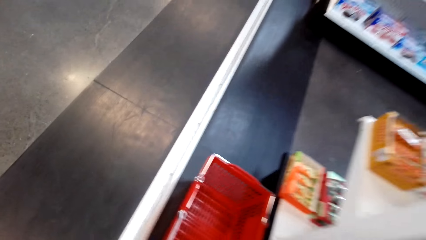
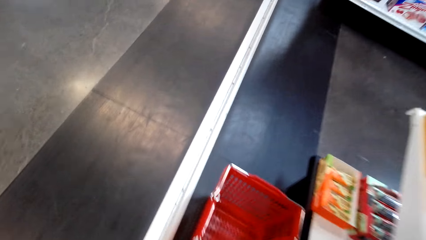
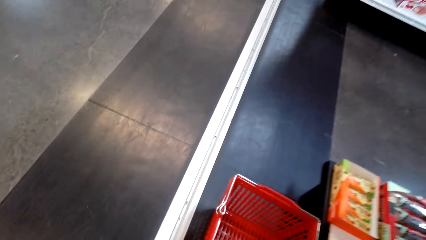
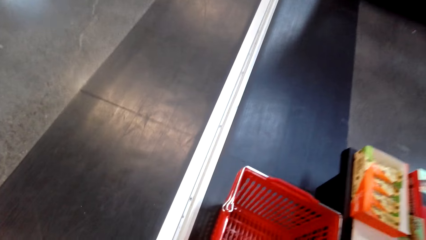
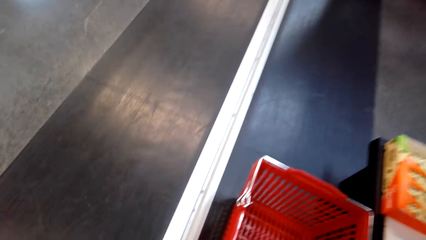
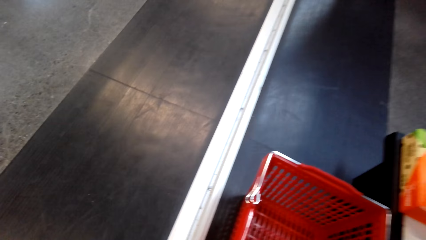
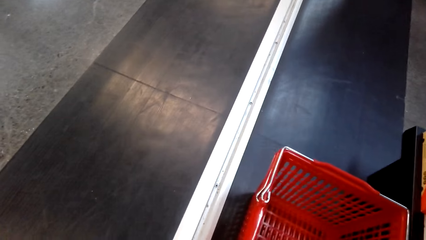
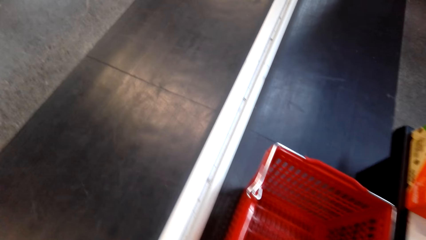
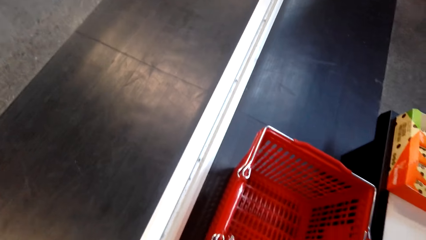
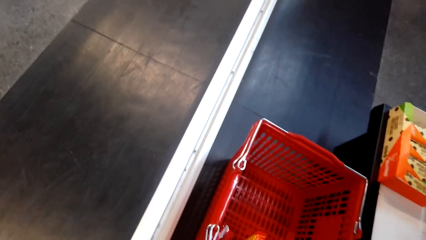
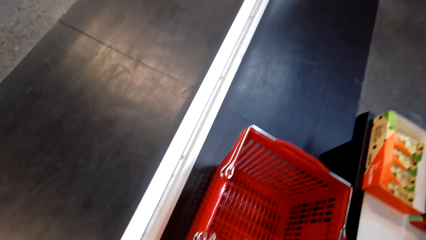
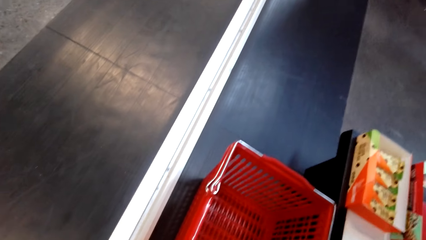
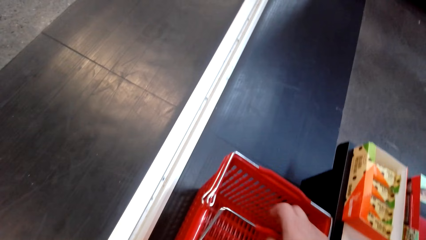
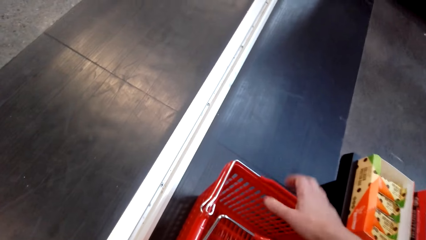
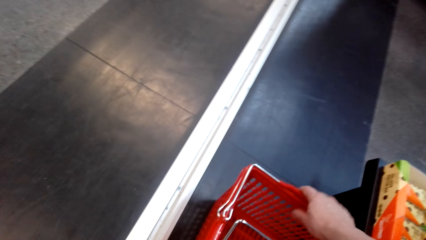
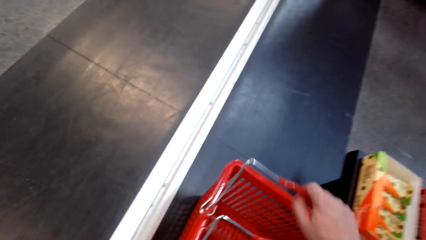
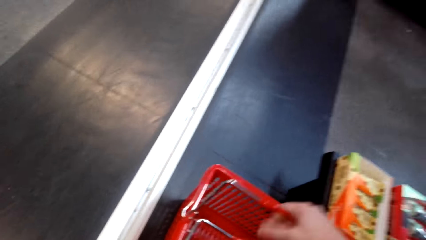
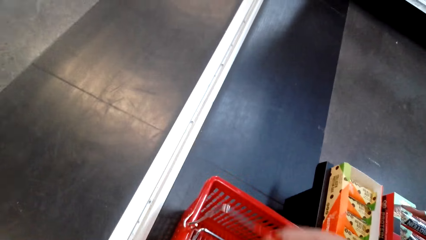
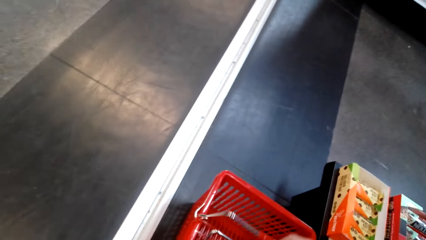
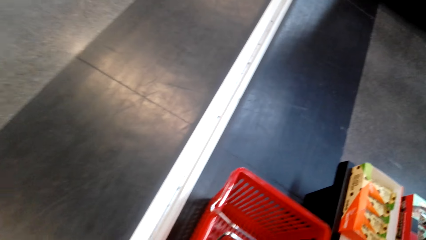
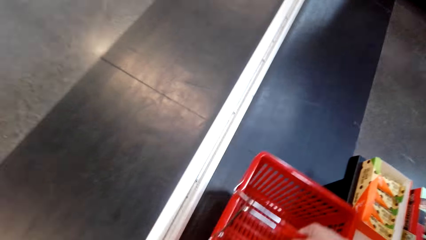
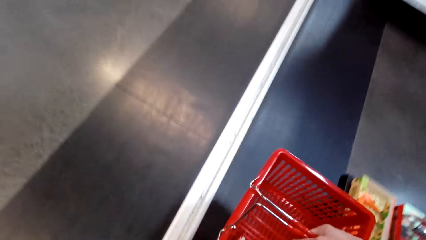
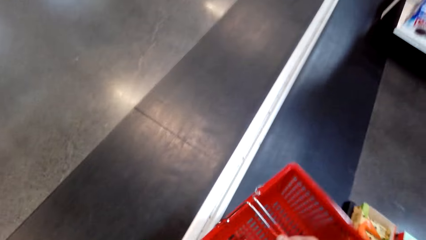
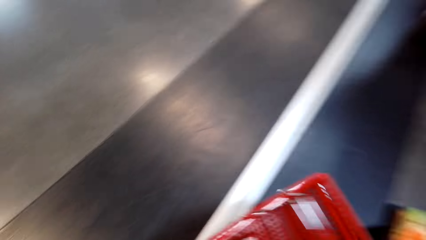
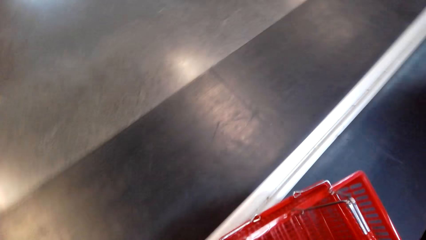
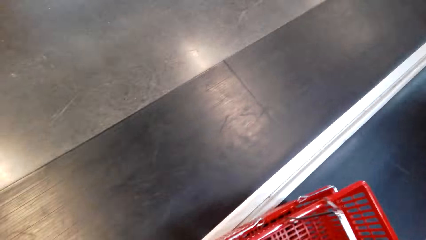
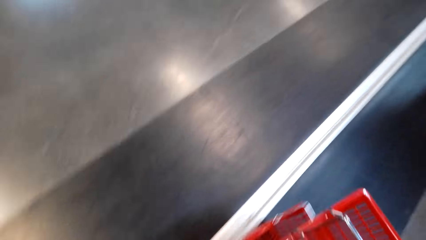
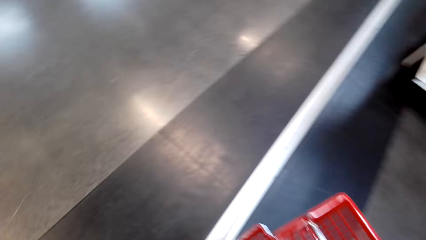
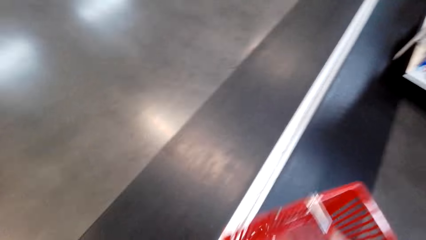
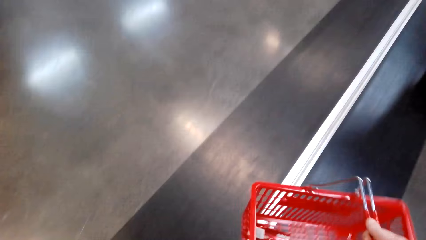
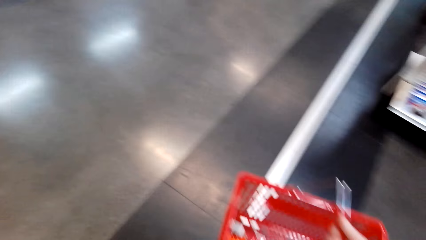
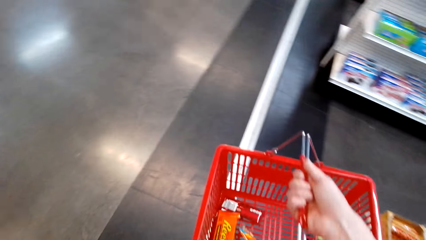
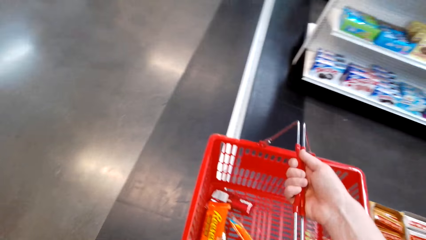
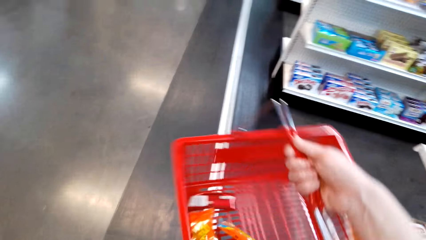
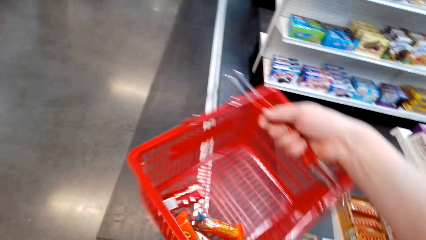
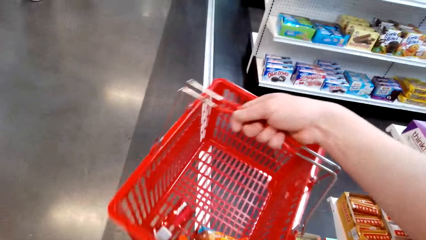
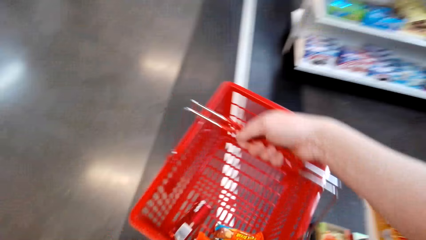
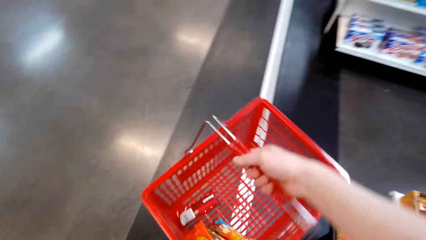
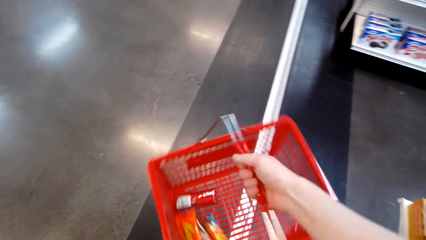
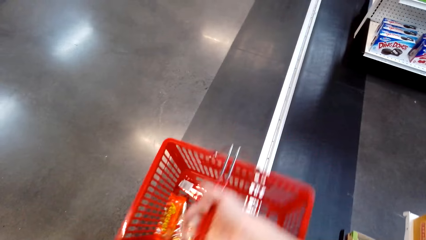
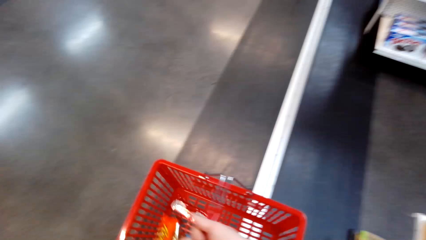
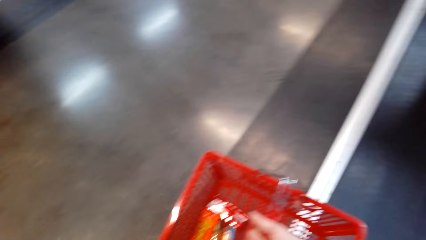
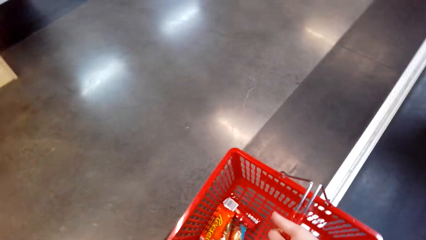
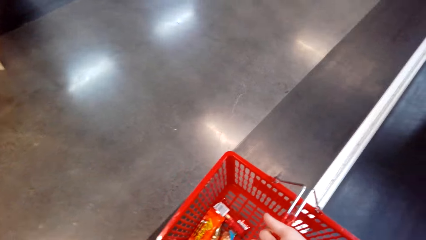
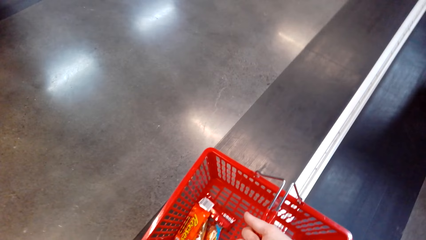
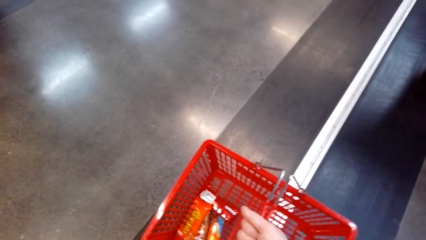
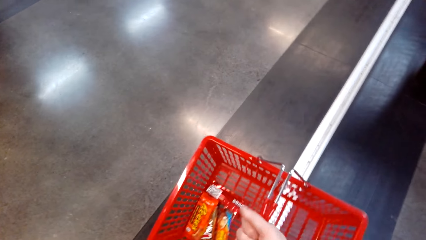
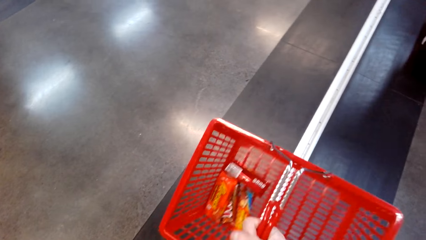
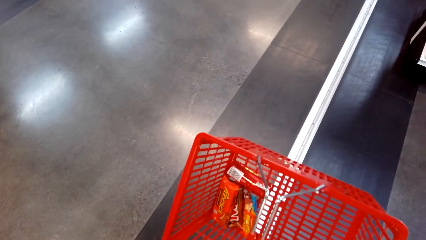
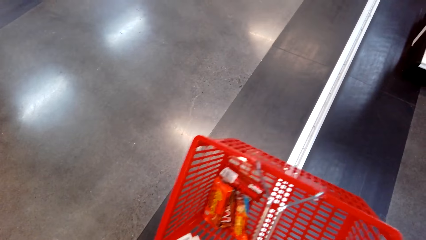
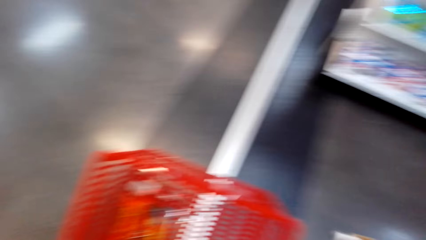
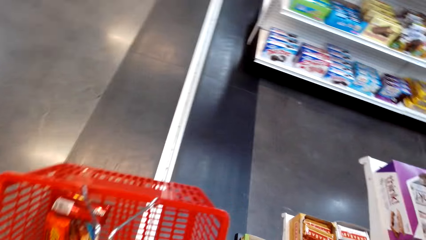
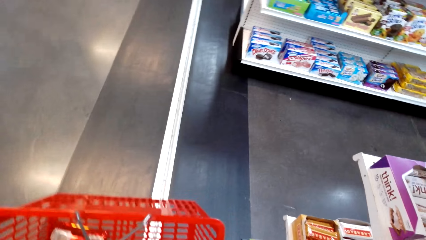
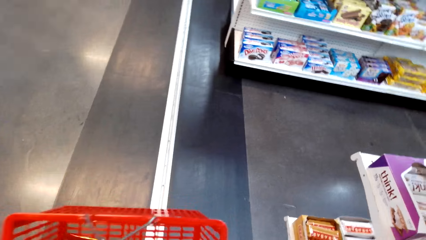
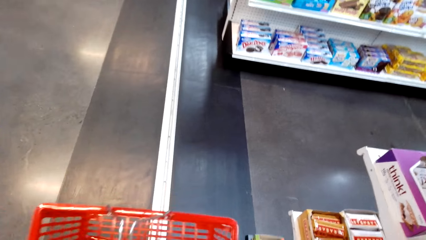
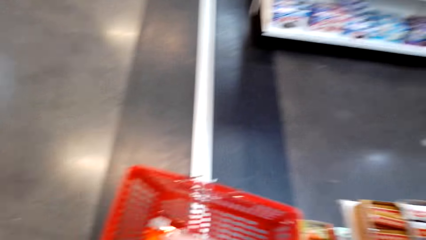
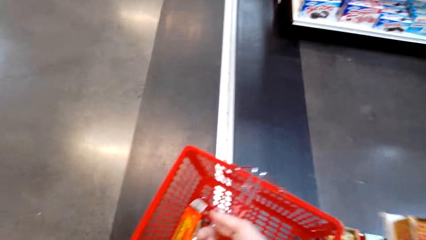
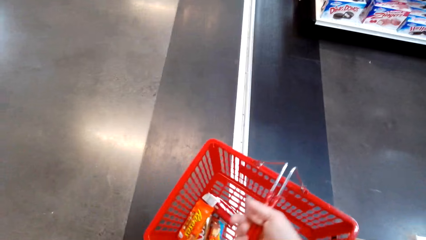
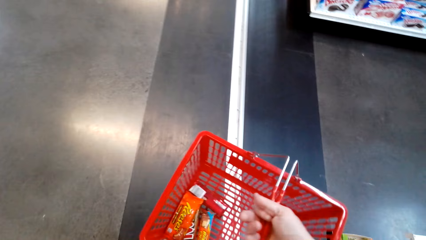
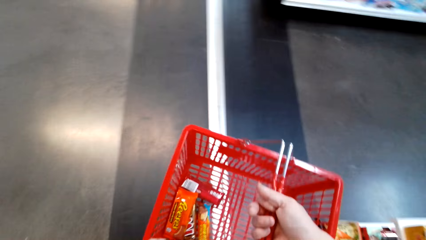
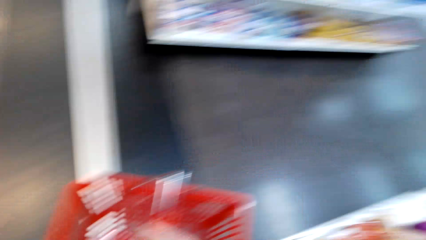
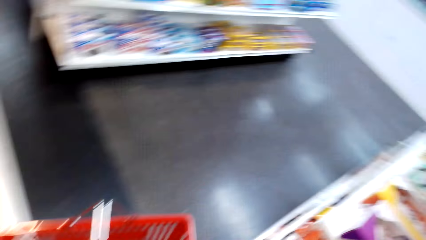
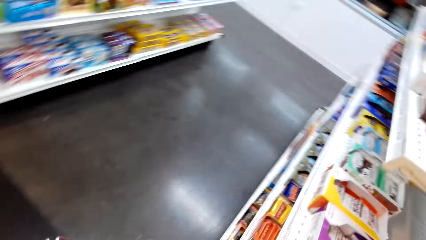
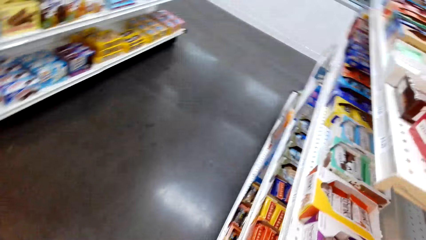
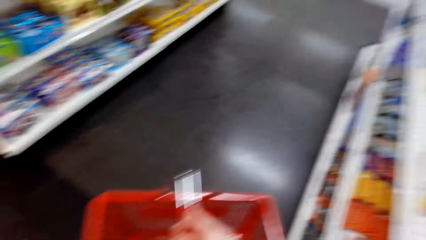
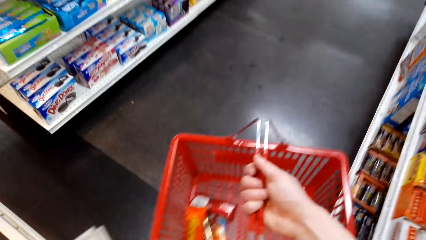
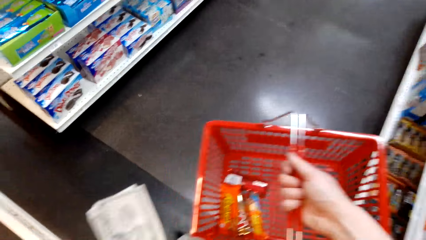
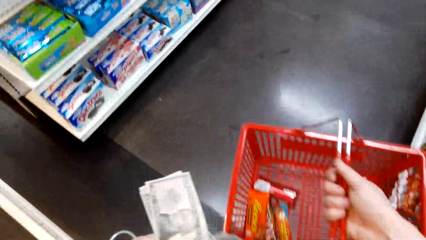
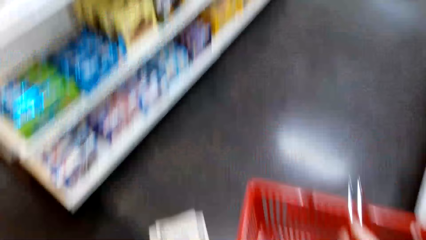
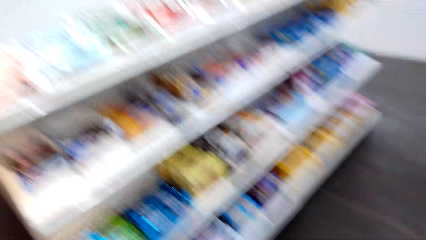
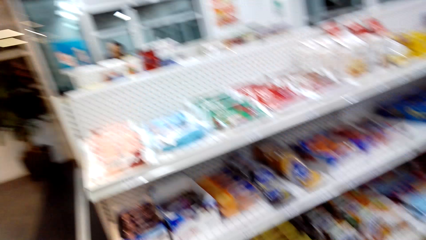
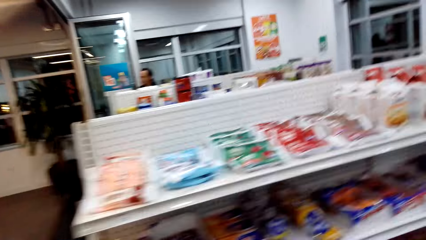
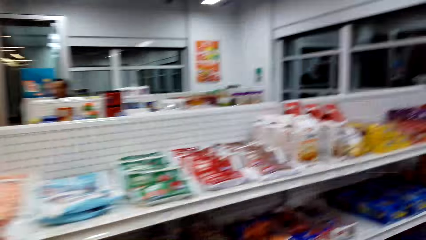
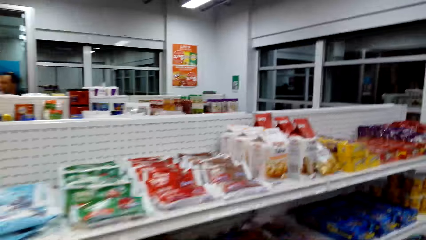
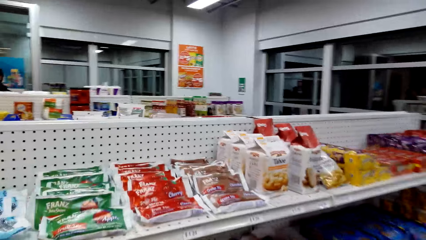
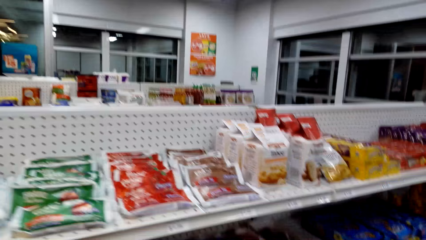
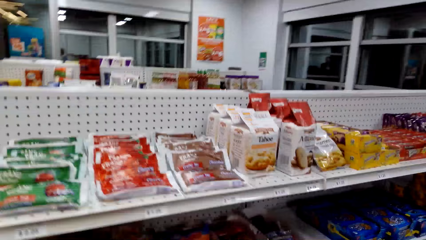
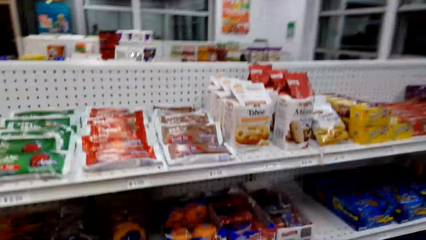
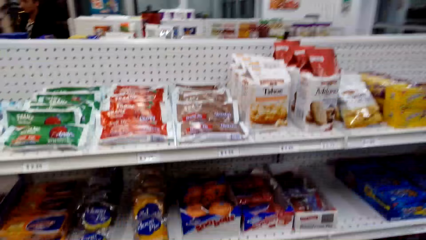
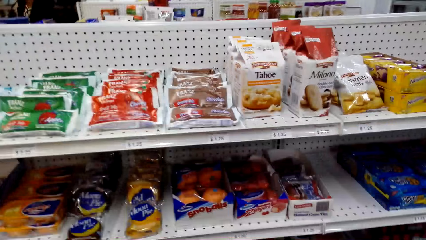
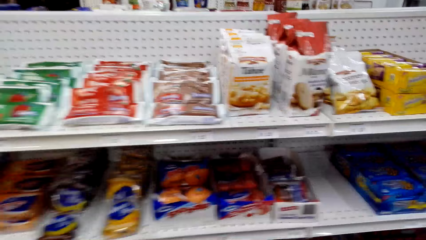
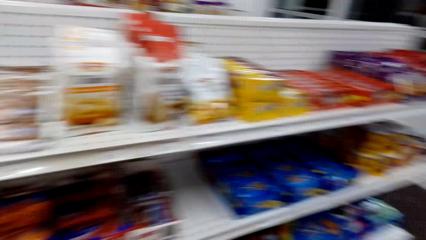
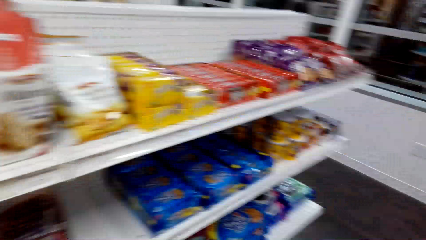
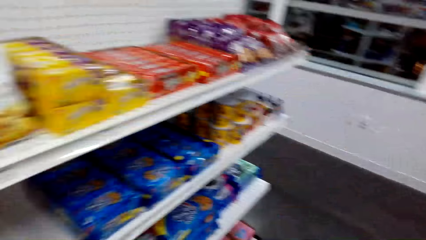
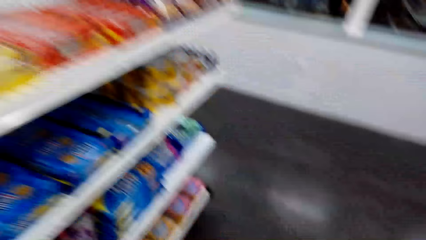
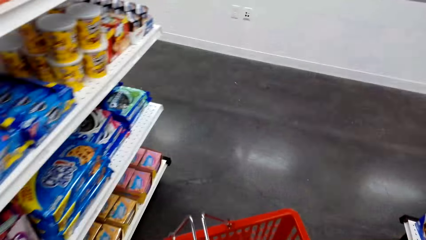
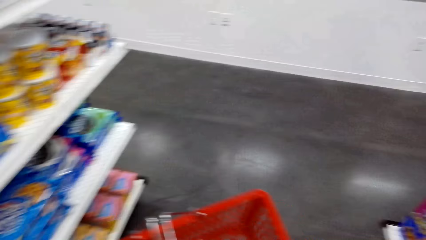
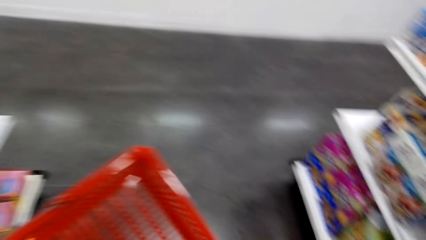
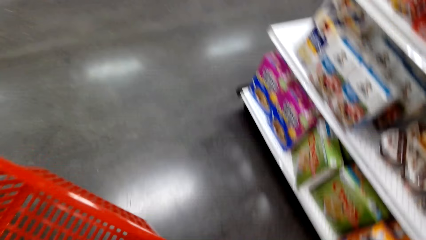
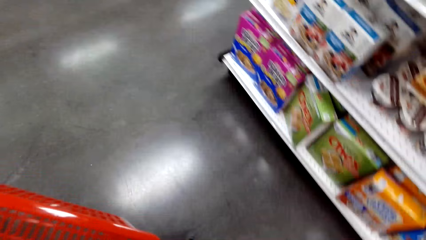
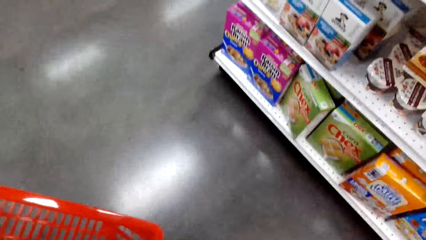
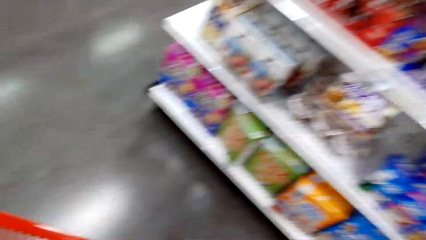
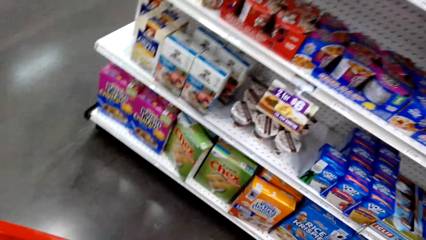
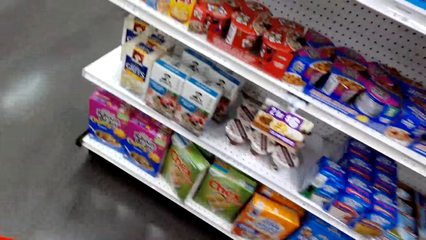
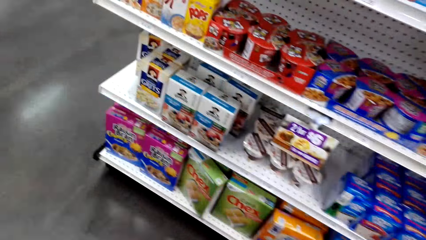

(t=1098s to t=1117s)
The camera wearer lifts a shopping basket from the other. They walk in the food store. They look around the shelf.
